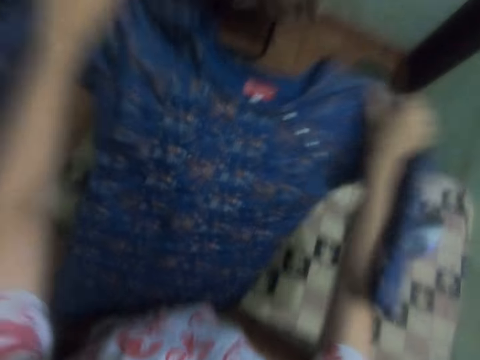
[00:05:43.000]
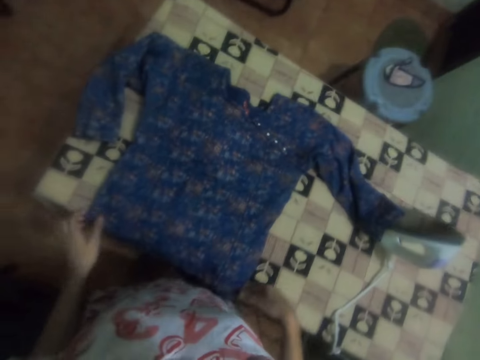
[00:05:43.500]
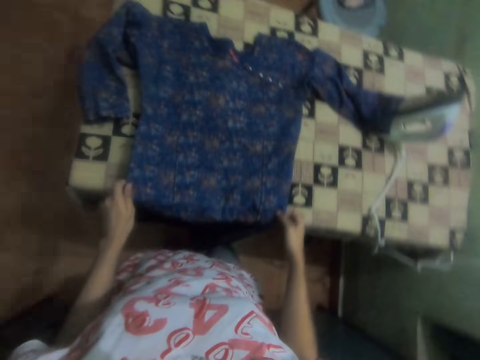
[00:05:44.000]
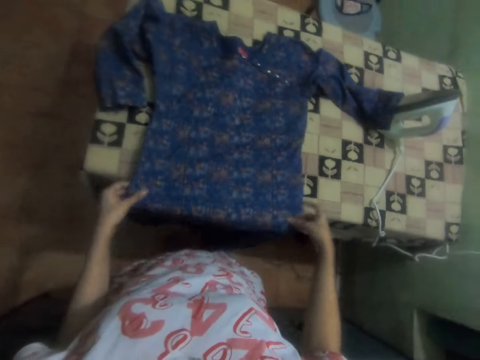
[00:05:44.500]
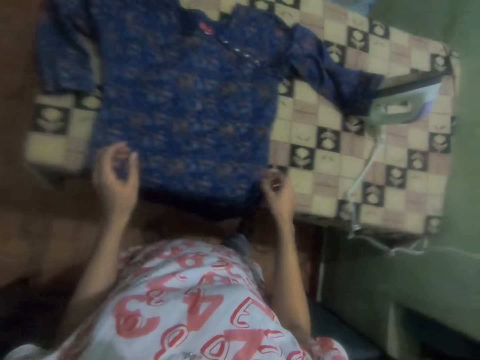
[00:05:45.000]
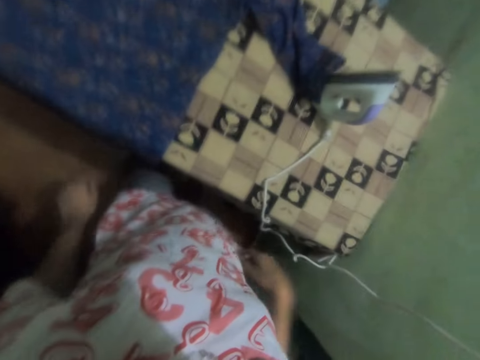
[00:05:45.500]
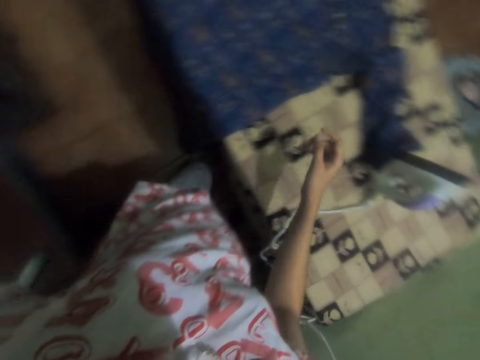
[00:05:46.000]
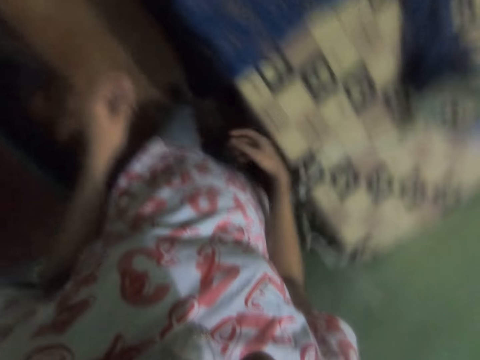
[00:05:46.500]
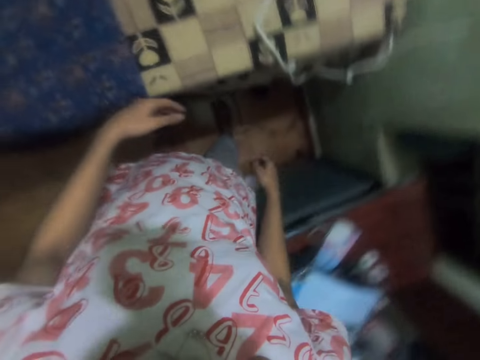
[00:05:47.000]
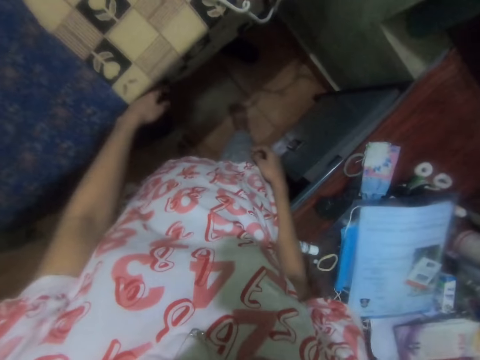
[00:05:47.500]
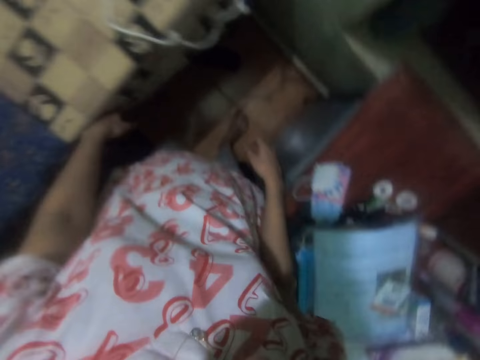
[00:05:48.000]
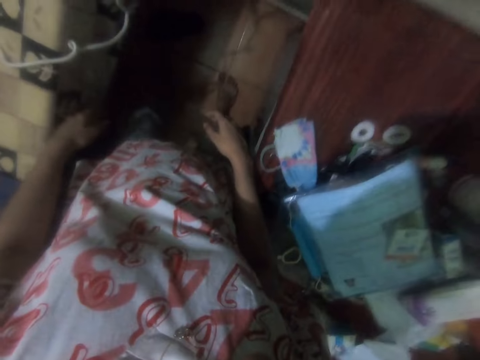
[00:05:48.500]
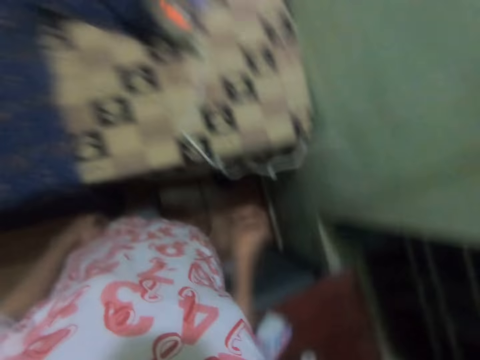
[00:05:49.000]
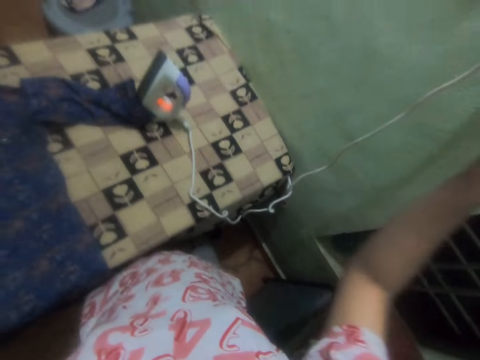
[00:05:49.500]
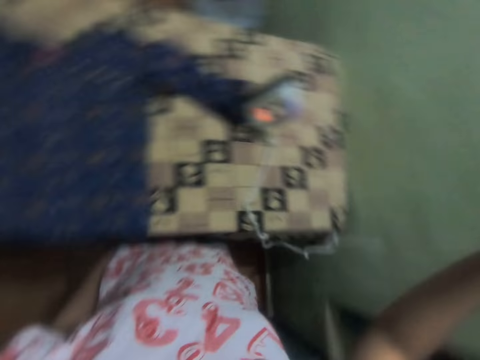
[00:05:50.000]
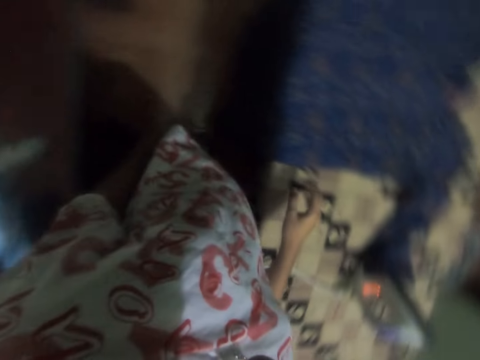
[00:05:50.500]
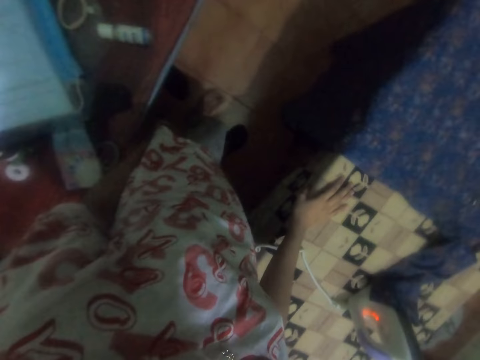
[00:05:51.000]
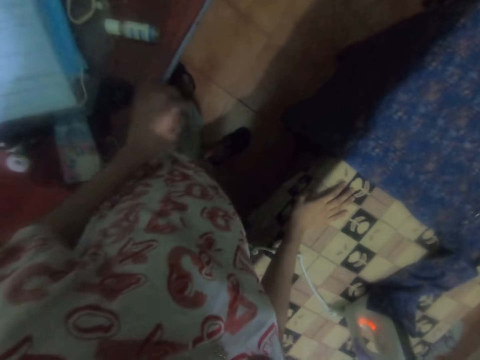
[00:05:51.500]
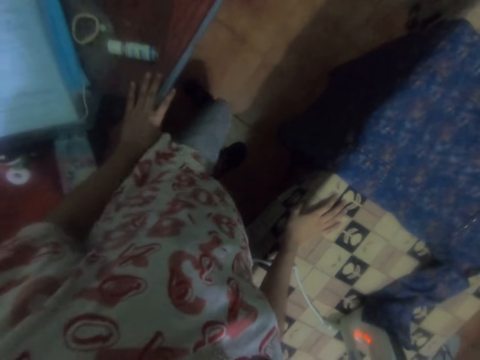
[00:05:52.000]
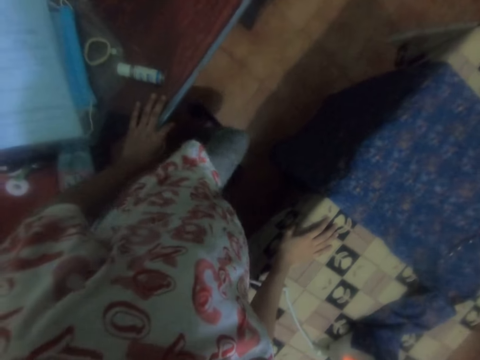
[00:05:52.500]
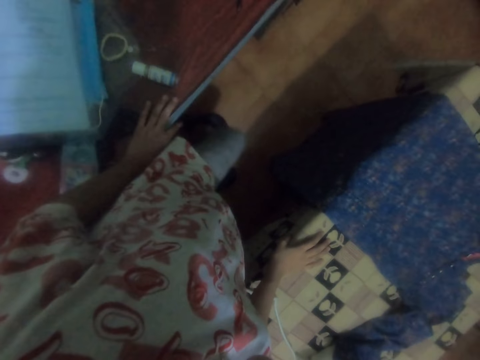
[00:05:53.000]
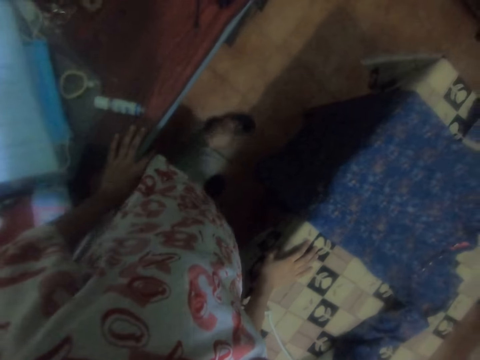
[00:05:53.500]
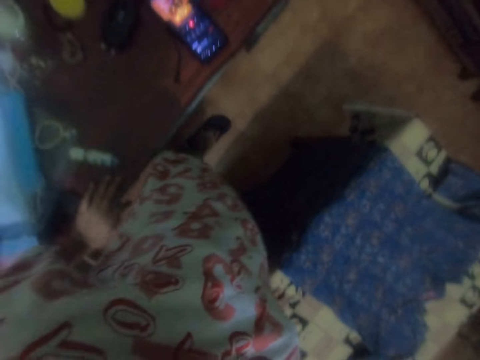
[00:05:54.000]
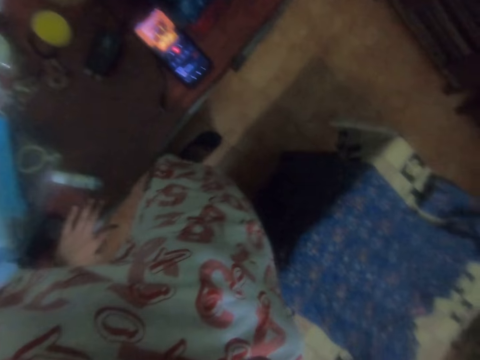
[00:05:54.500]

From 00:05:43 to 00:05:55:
The camera wearer puts the dress or cloth down on the ironing board. They straighten the cloth with both hands. They dance. They touch the table with the right hand. They touch the wardrobe with the left hand.

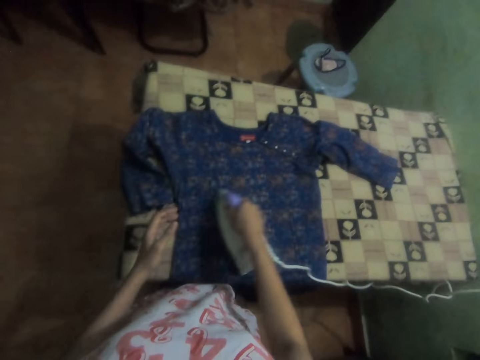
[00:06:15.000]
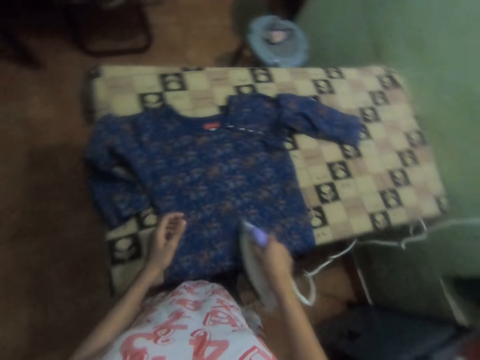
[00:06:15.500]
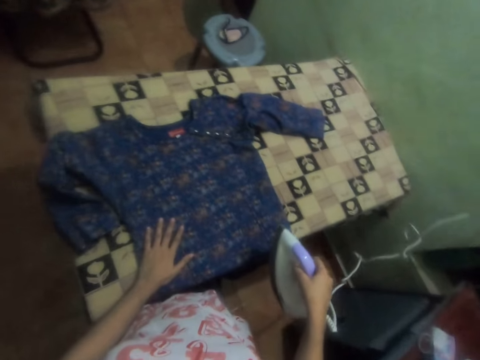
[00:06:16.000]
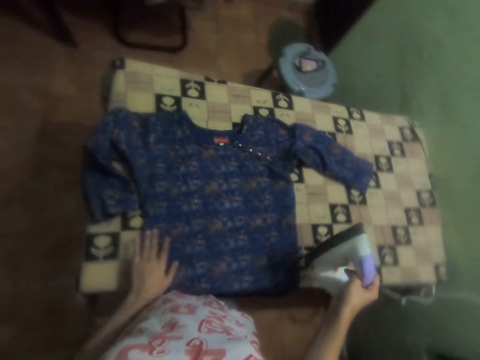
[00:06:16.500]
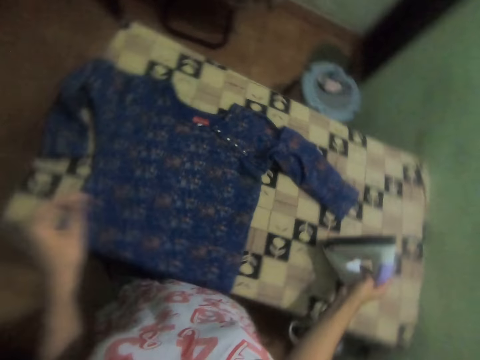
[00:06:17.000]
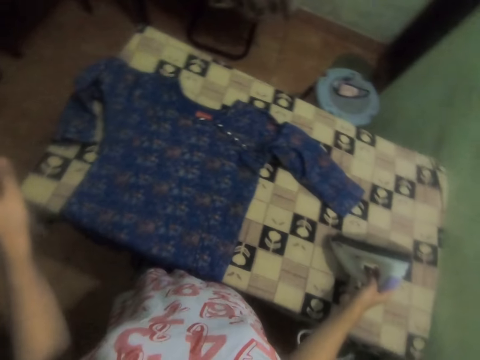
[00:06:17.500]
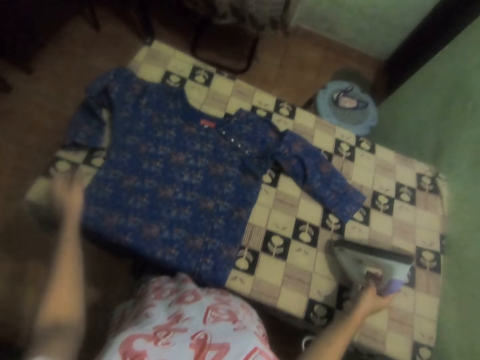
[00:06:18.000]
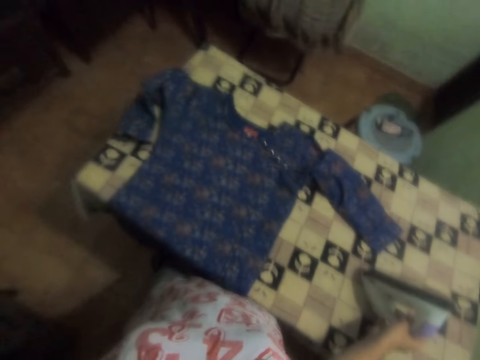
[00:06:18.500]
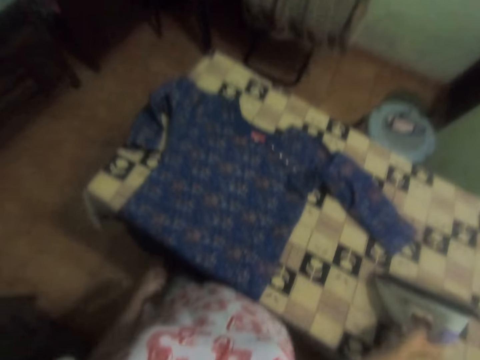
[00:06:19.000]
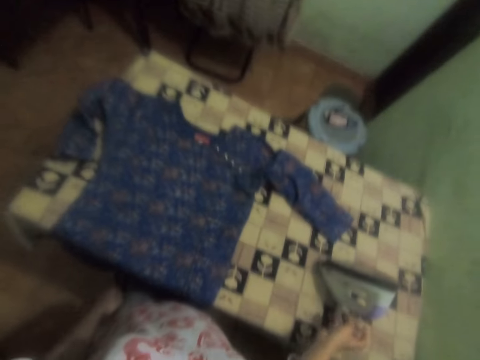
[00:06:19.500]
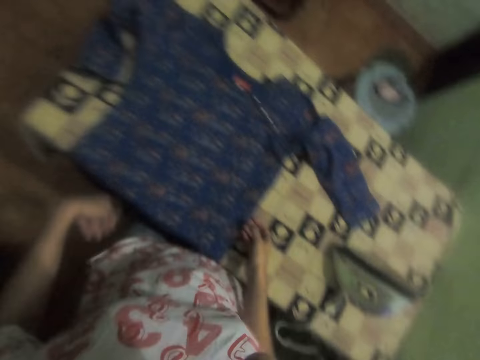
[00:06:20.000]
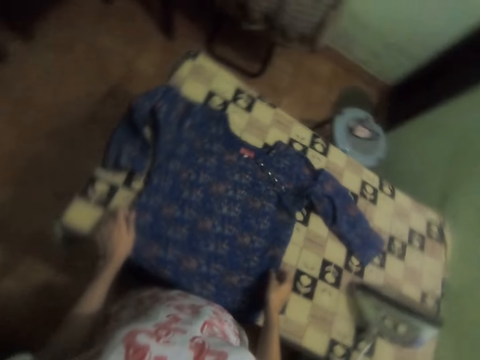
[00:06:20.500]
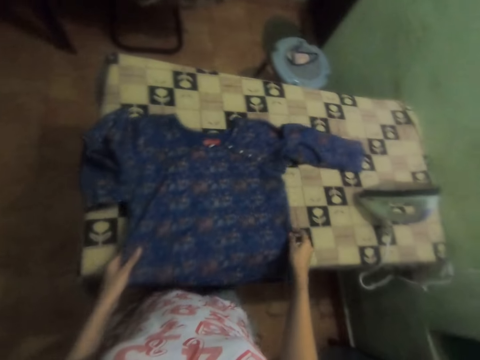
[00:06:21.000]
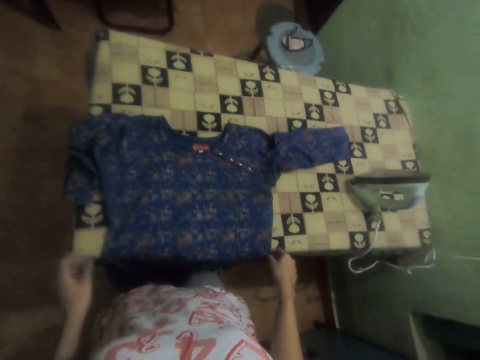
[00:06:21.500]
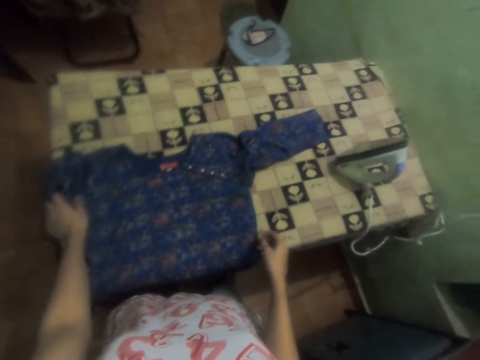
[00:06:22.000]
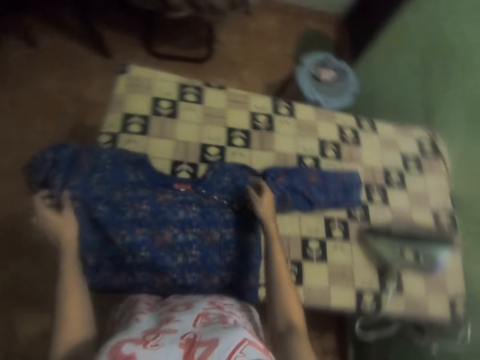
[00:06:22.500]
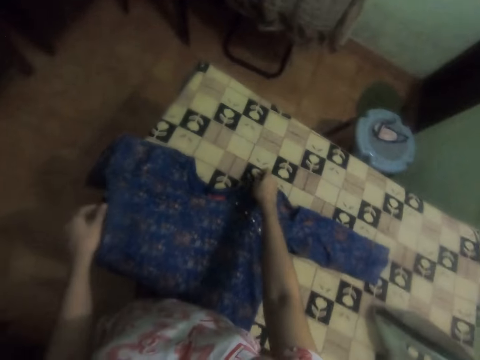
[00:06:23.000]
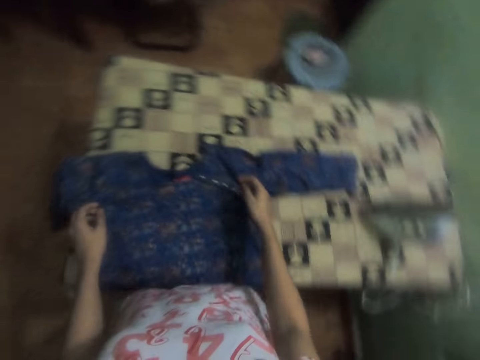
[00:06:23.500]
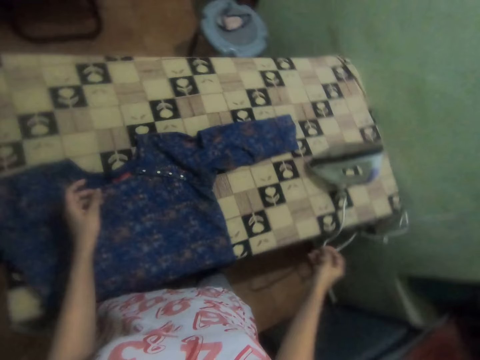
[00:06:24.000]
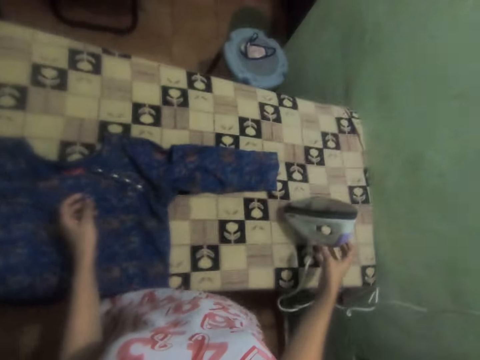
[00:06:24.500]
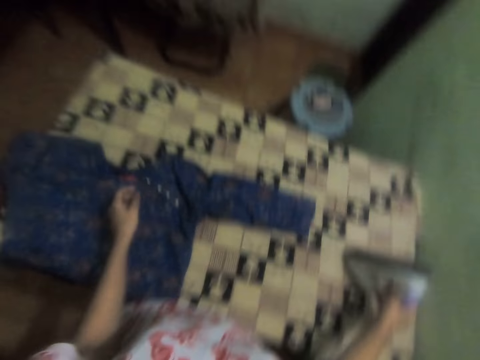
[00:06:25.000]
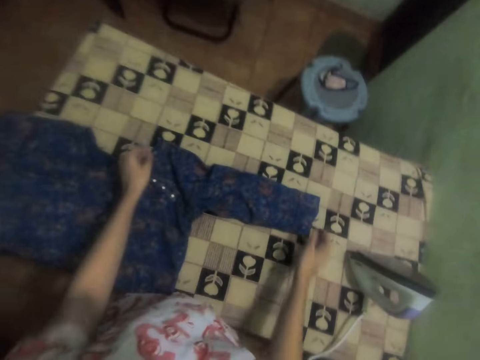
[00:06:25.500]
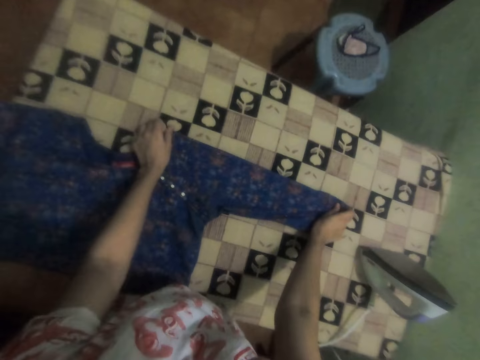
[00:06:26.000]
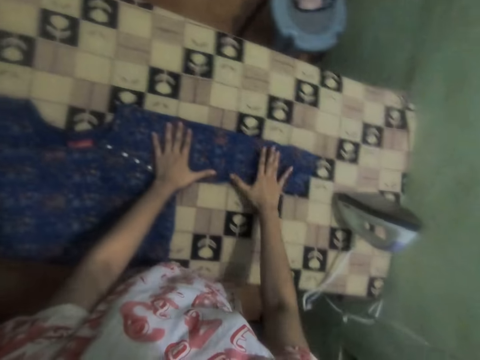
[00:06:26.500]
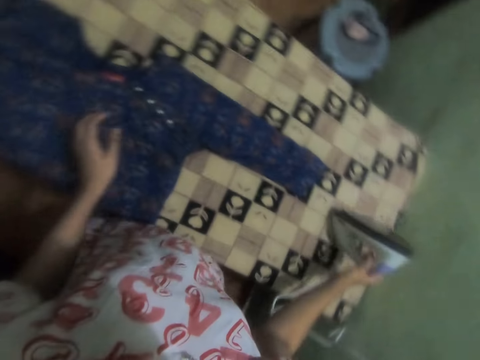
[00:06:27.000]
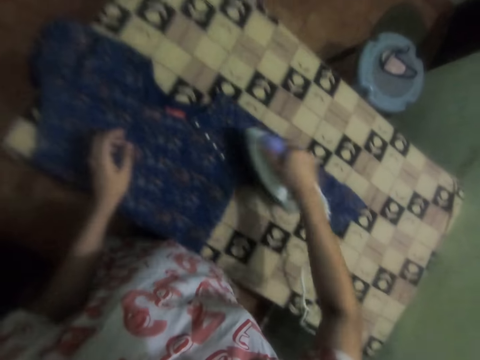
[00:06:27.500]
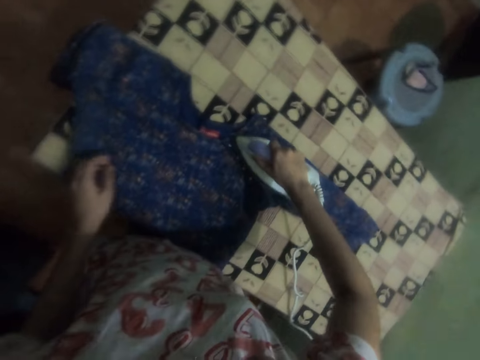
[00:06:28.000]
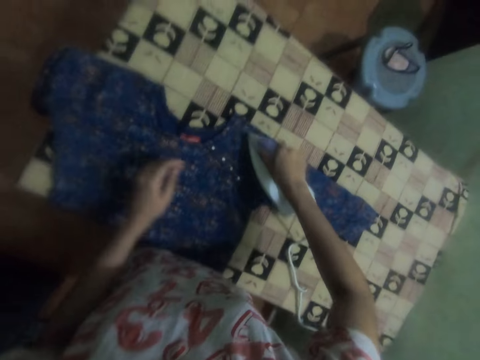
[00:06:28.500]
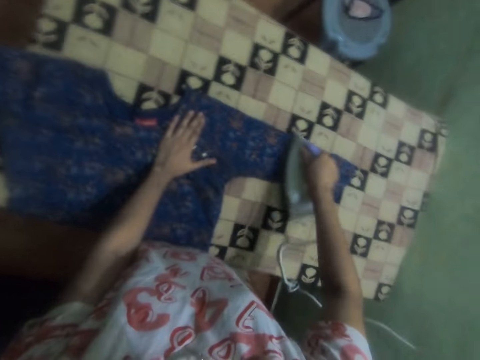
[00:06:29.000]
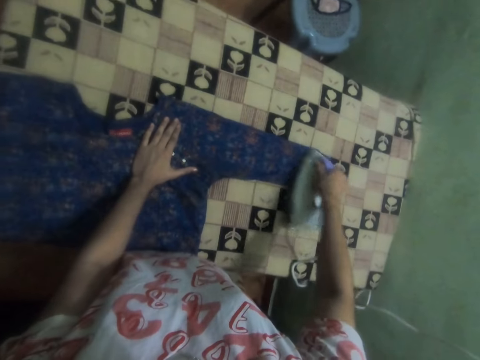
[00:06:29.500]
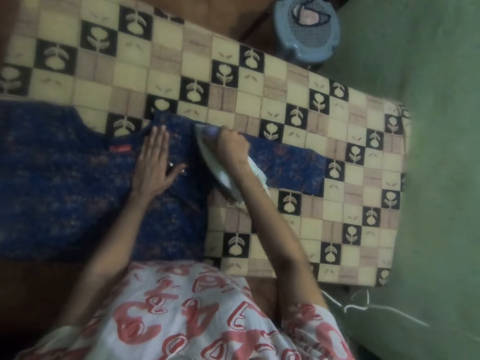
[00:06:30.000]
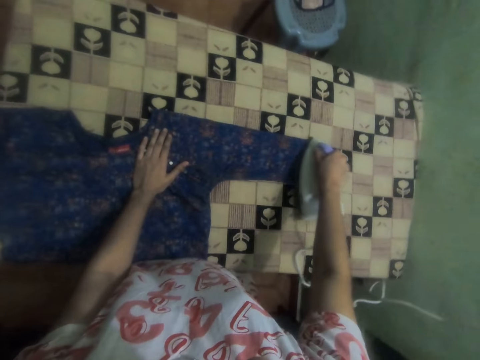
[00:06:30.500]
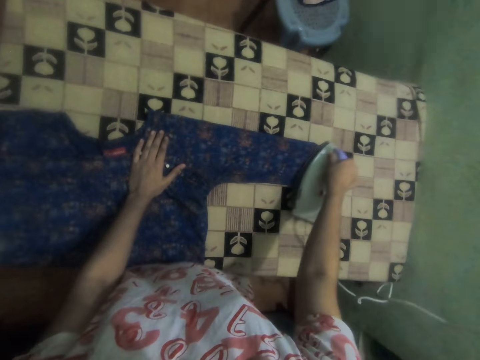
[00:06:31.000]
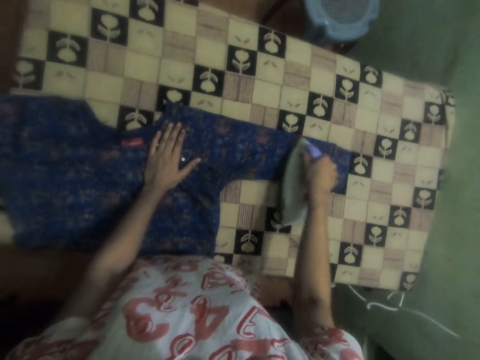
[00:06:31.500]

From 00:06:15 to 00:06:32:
The camera wearer puts the iron down on the ironing board. They pull the dress. They straighten the cloth with both hands. They slightly move the iron box. They pick up the iron box with the right hand. They straighten the cloth with both hands. They pick up the iron box with the right hand and iron the dress.
